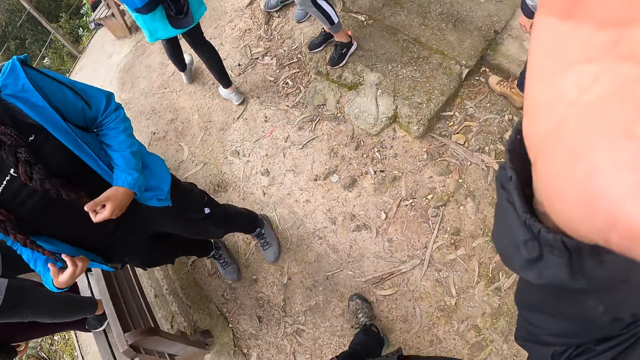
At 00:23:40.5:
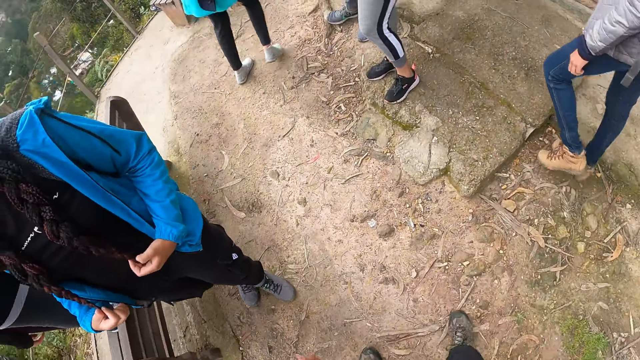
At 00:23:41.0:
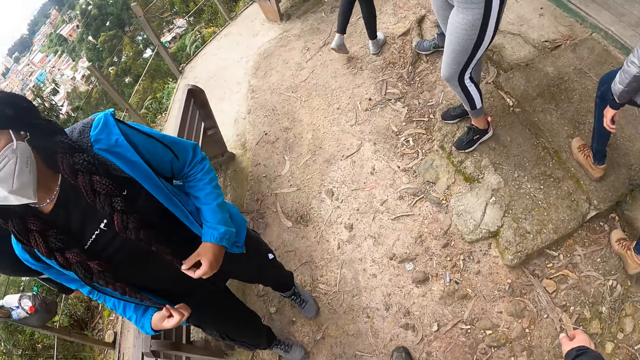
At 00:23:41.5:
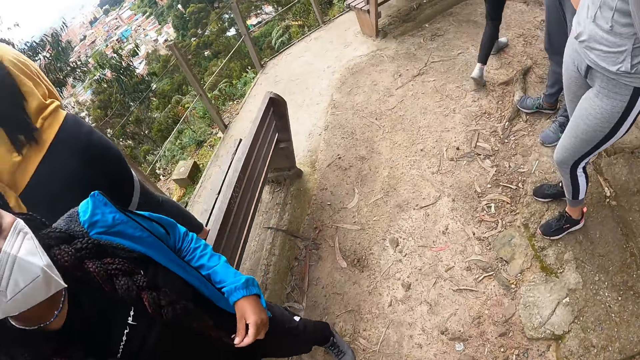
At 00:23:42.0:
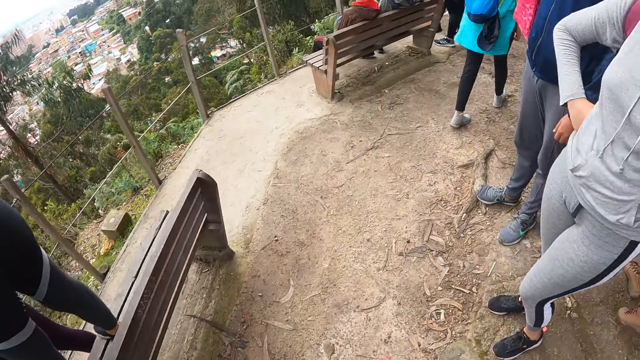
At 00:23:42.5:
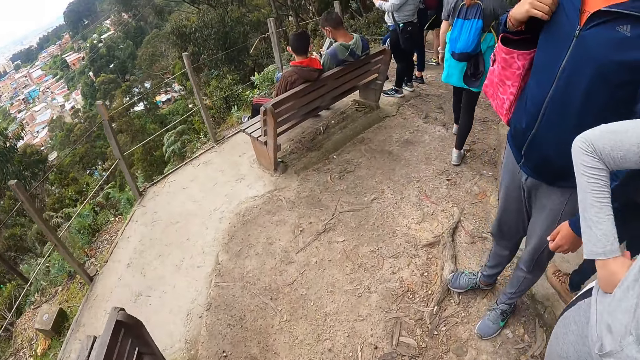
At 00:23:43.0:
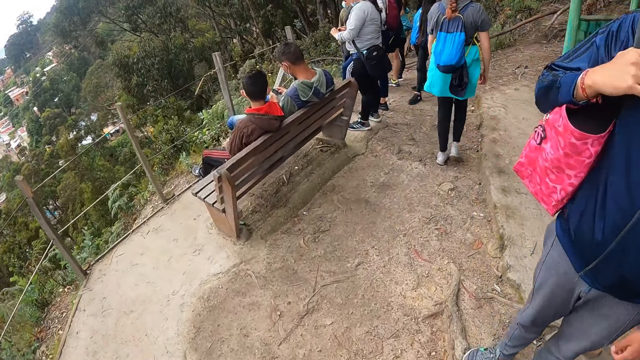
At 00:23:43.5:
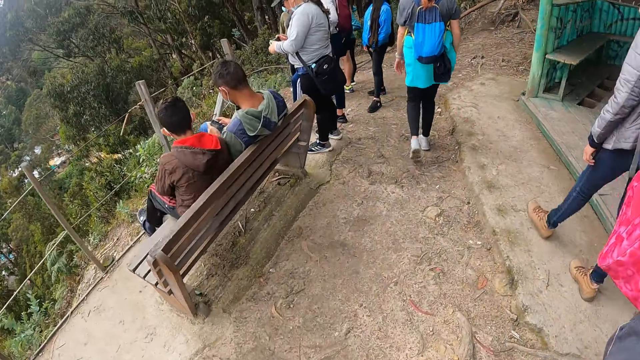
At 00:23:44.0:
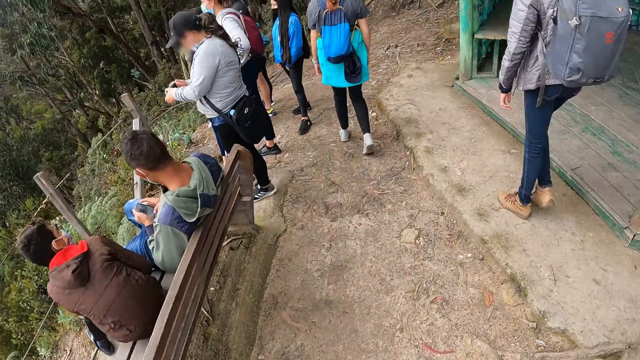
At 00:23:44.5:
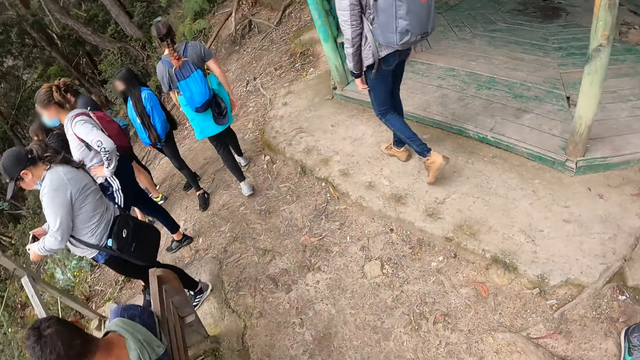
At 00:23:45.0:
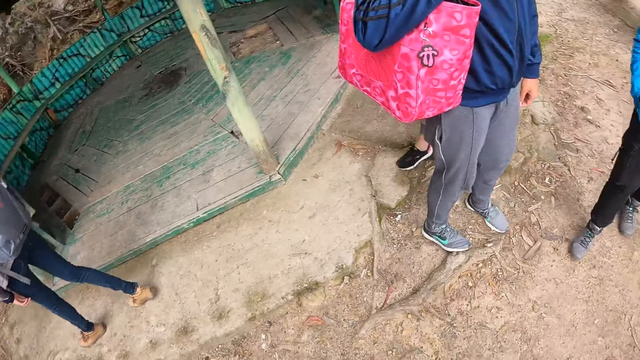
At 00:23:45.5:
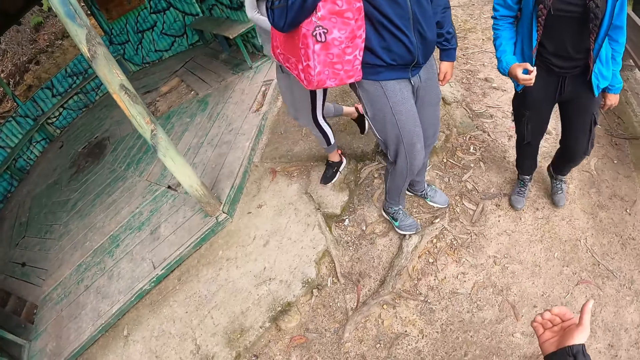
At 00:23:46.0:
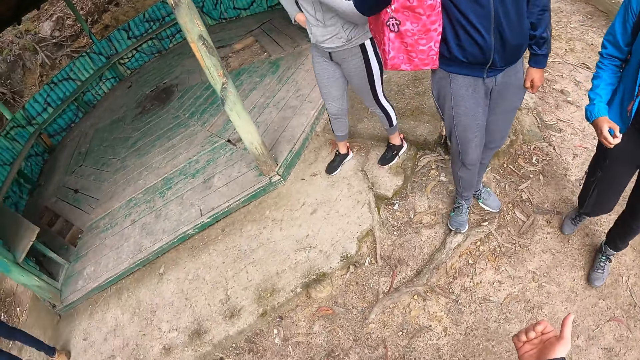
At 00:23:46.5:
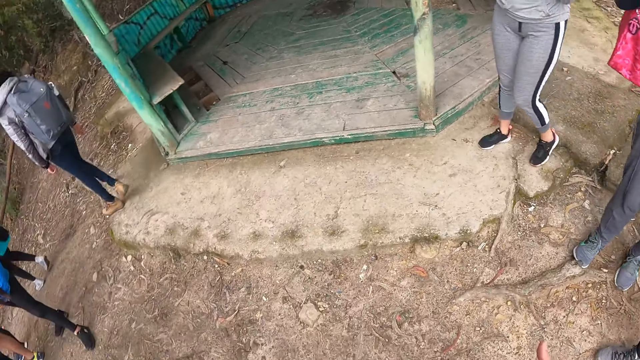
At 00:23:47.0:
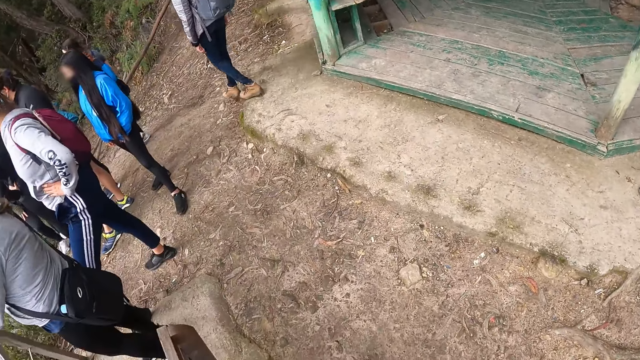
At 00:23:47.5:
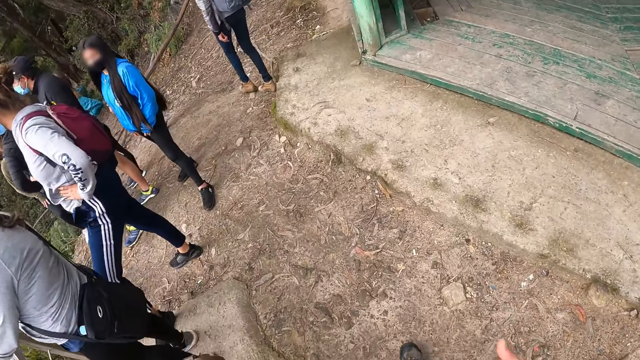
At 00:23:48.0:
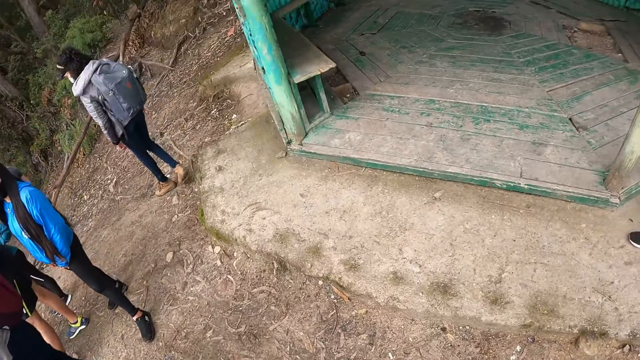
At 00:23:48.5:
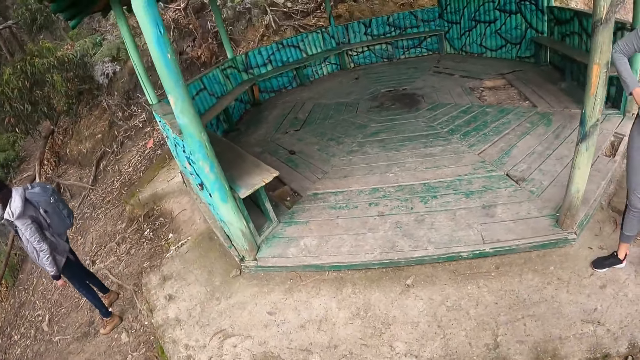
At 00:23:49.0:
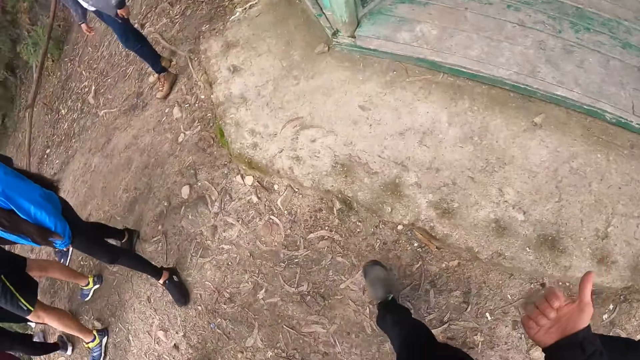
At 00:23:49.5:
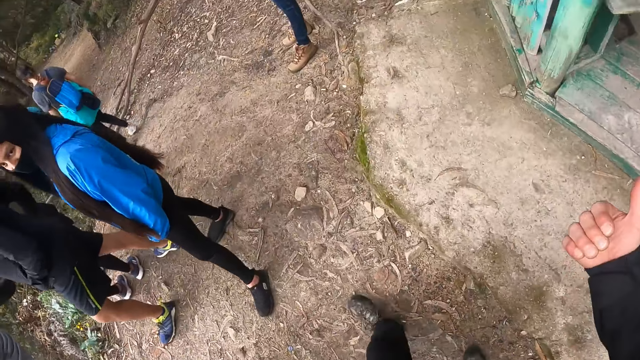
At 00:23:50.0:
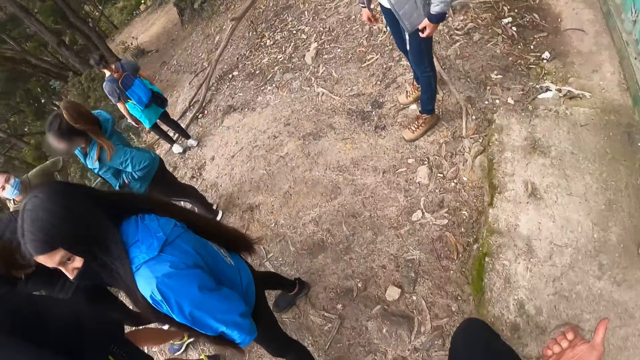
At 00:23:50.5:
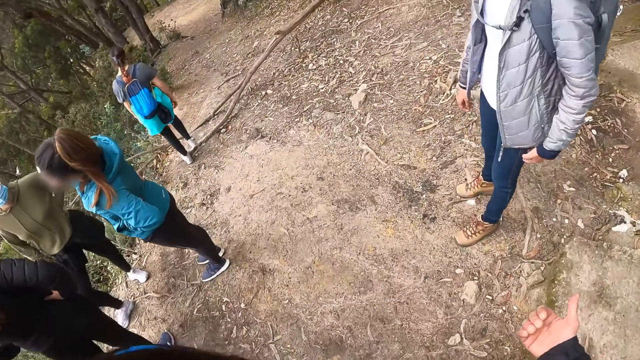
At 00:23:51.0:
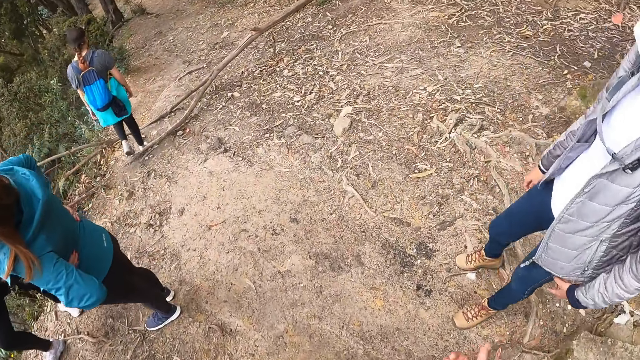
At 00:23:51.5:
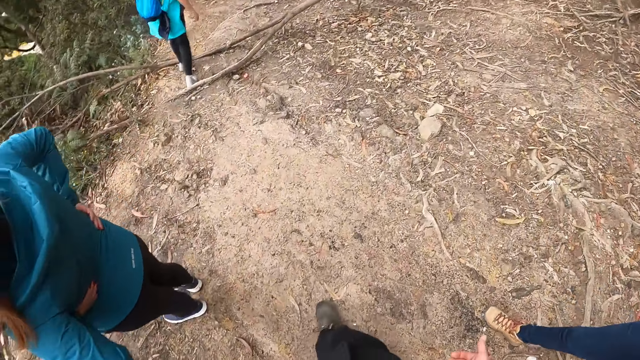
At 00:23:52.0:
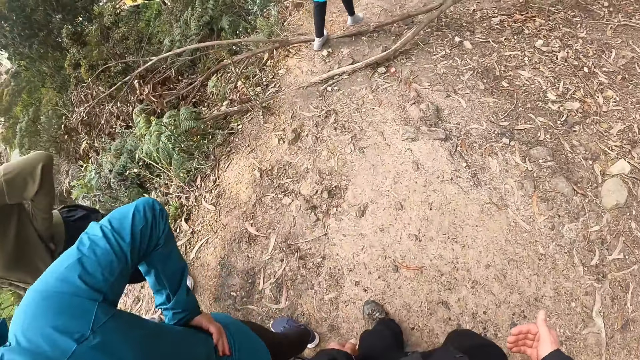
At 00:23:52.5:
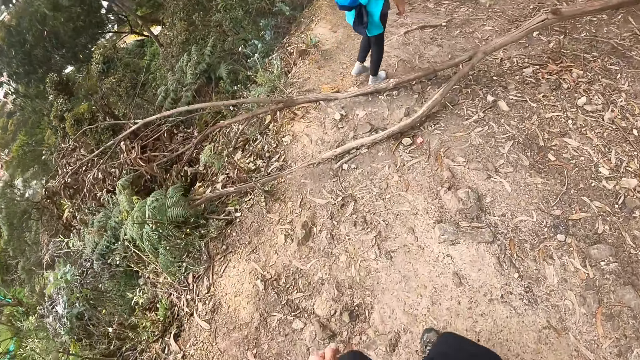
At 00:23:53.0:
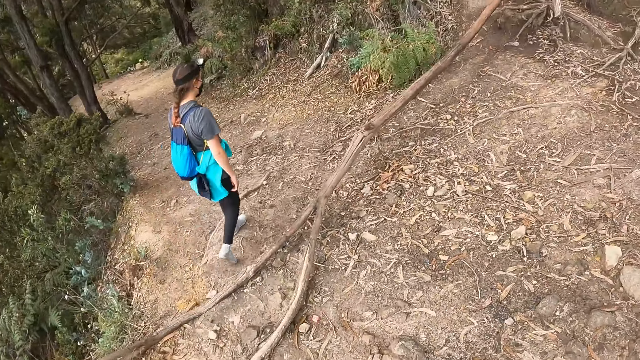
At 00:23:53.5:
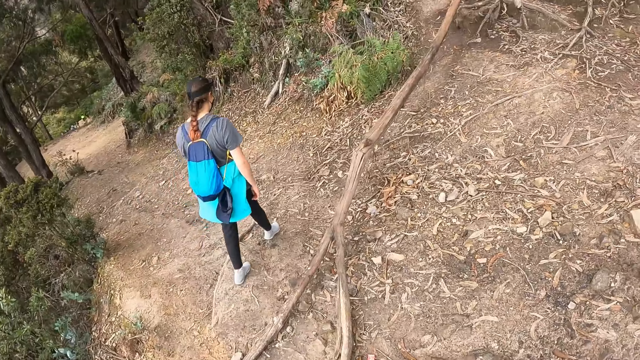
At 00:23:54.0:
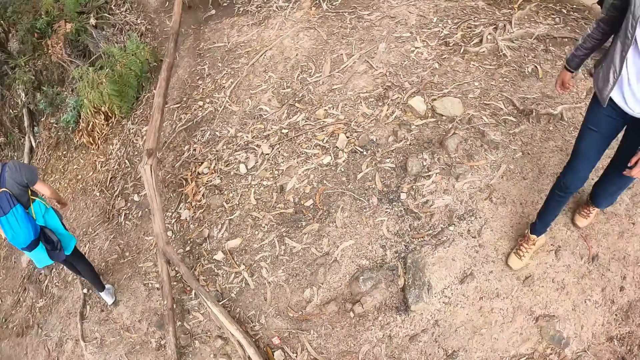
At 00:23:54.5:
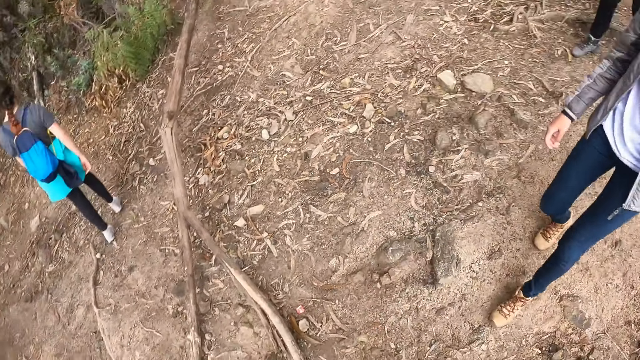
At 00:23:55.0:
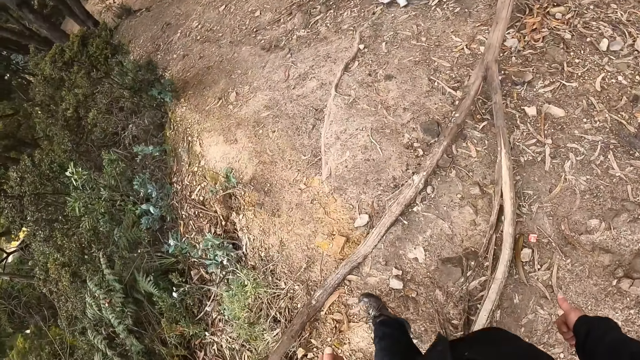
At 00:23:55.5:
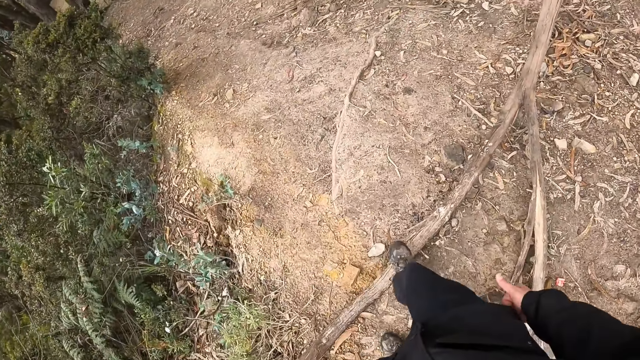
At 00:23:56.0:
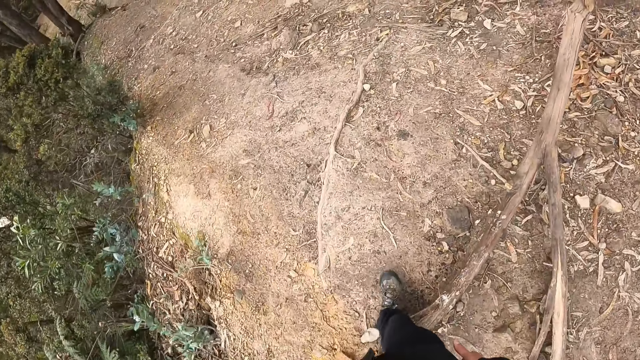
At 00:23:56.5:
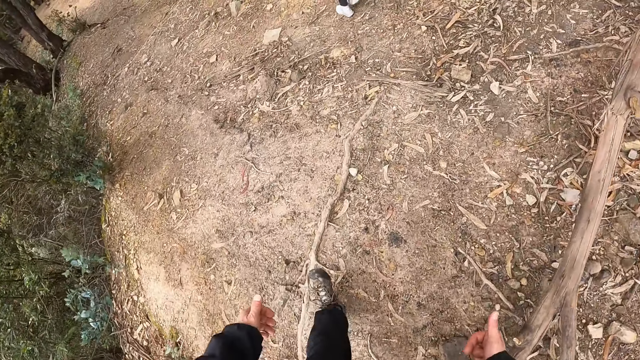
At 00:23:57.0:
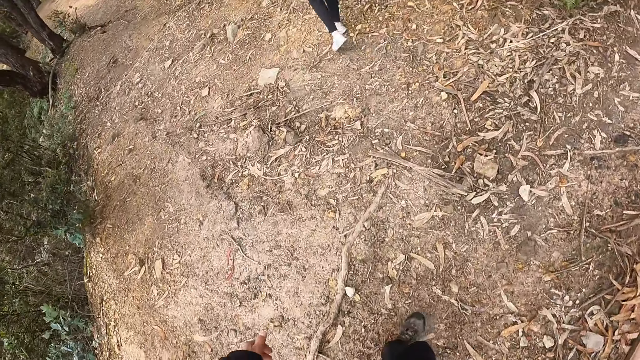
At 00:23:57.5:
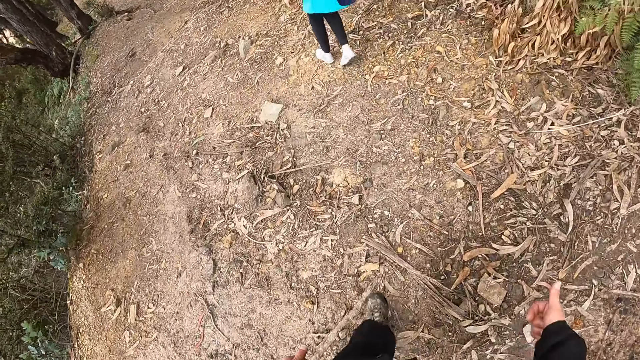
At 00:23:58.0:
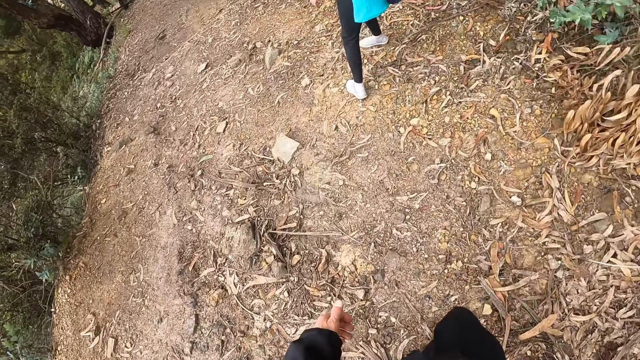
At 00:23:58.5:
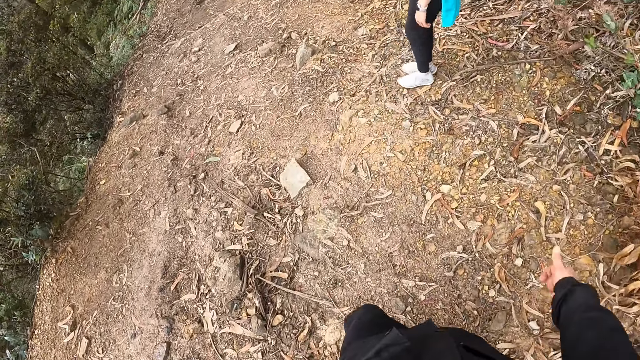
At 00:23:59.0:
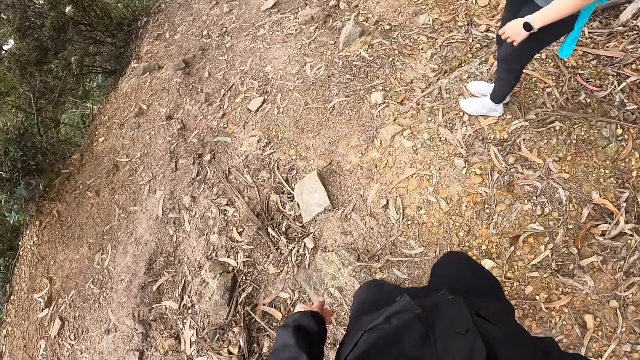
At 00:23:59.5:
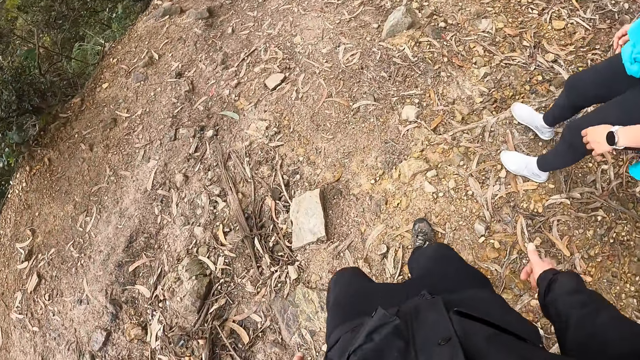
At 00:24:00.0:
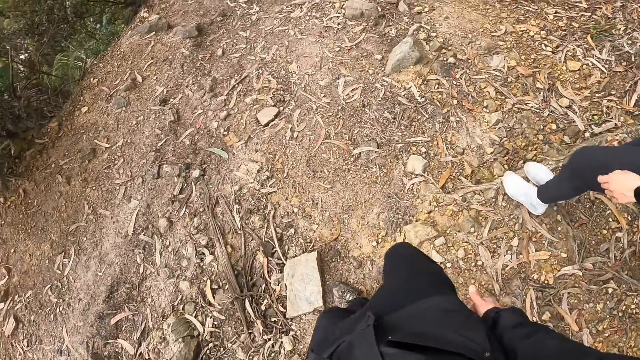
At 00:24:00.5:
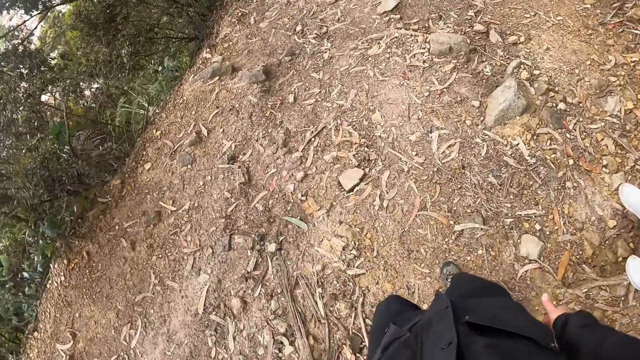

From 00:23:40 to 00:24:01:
The camera wearer raises his right hand forward. He walks forward. A woman walks in front of the camera wearer. Another woman walks behind the first woman. Another woman holds a jacket. The camera wearer moves a hand. He walks behind the second woman. He puts a thumb up. He walks behind the second woman. He walks past the second woman. The second woman walks behind the camera wearer. The camera wearer walks in front of the second woman.
